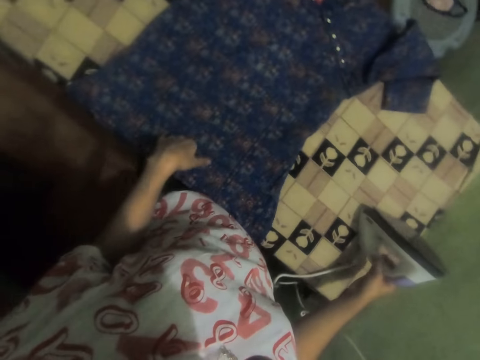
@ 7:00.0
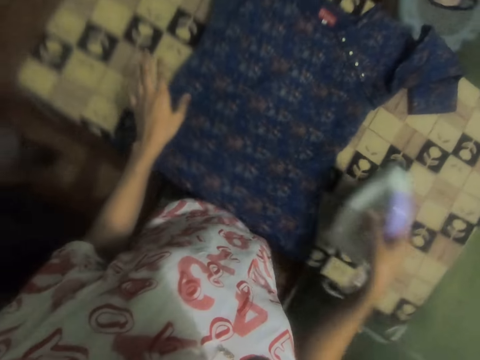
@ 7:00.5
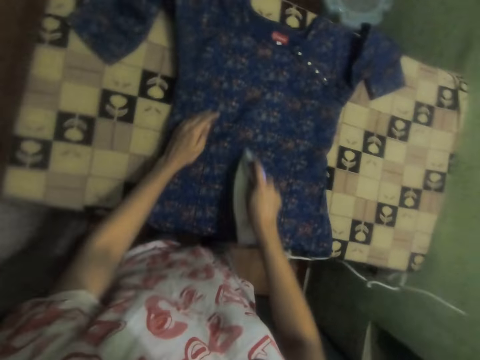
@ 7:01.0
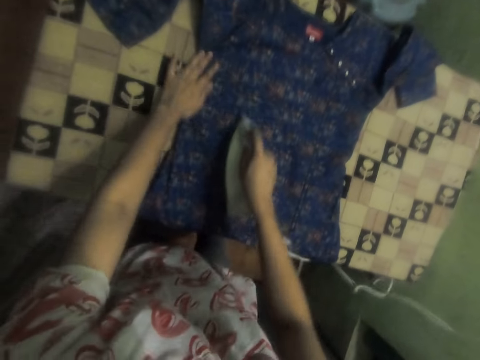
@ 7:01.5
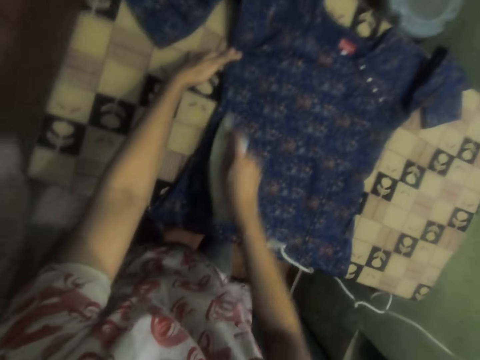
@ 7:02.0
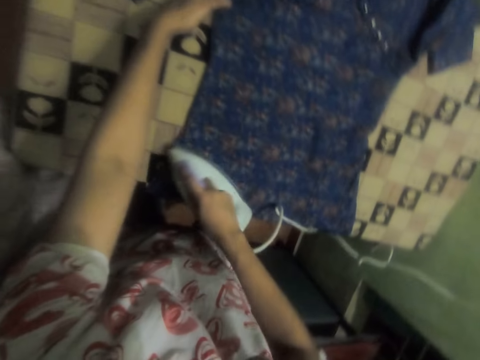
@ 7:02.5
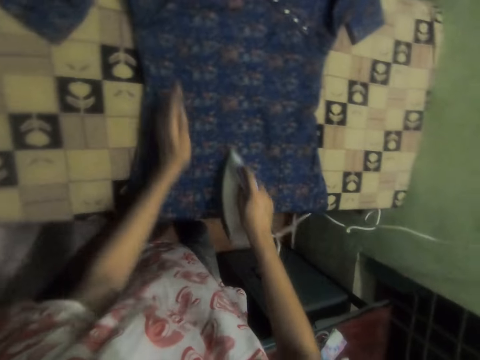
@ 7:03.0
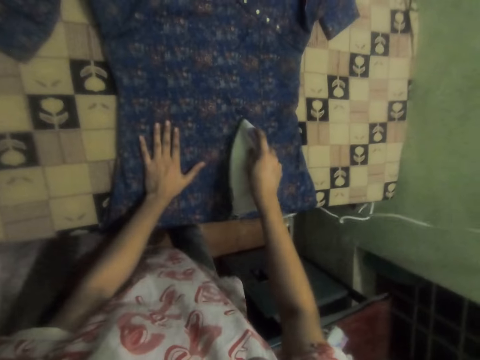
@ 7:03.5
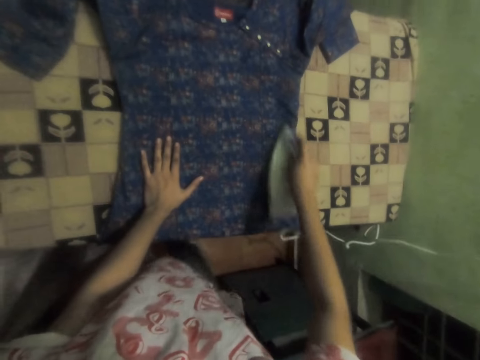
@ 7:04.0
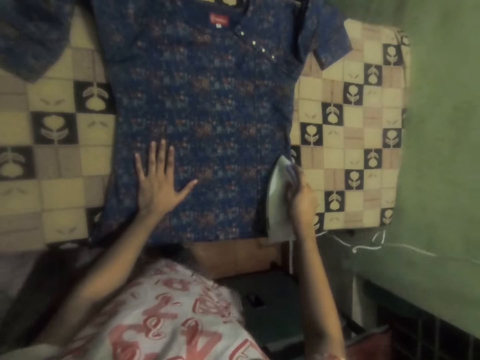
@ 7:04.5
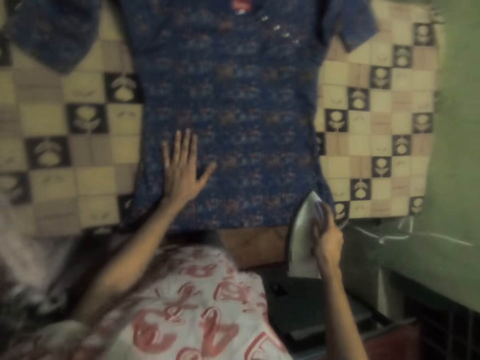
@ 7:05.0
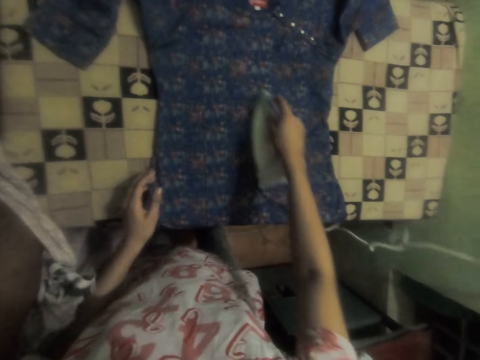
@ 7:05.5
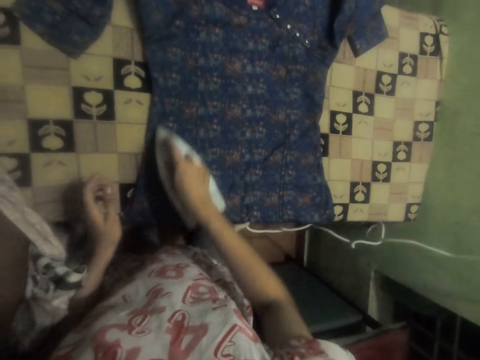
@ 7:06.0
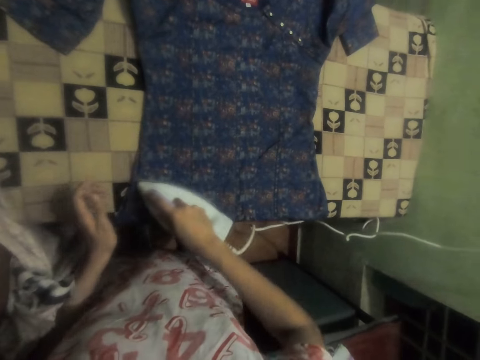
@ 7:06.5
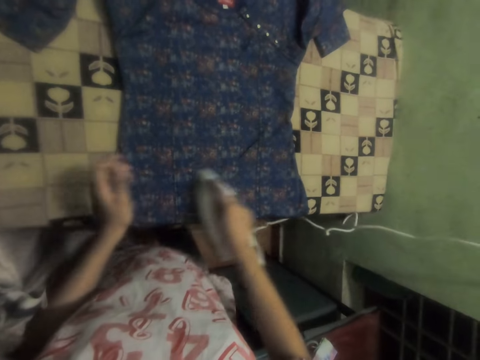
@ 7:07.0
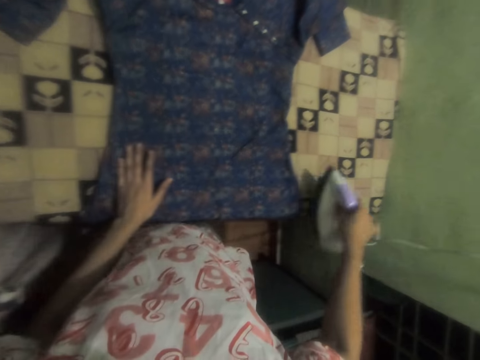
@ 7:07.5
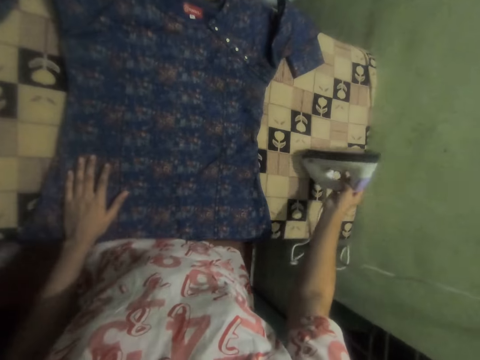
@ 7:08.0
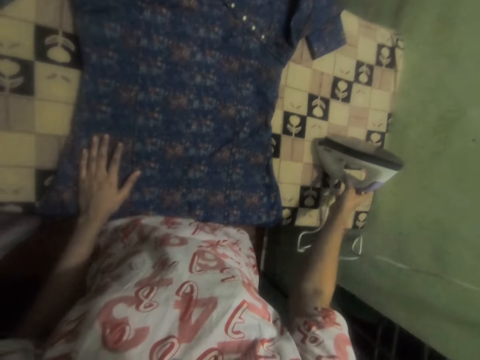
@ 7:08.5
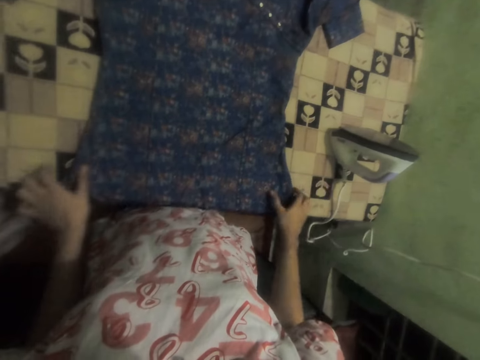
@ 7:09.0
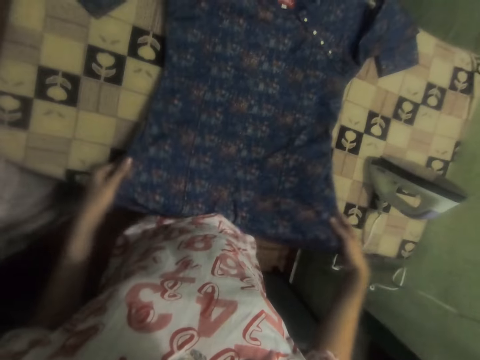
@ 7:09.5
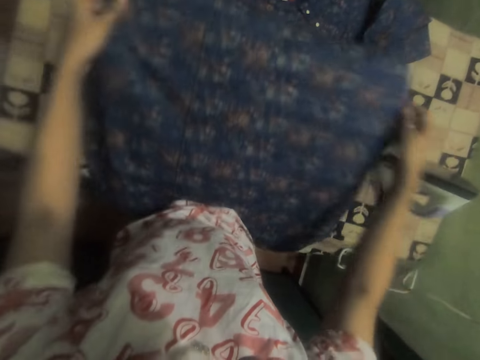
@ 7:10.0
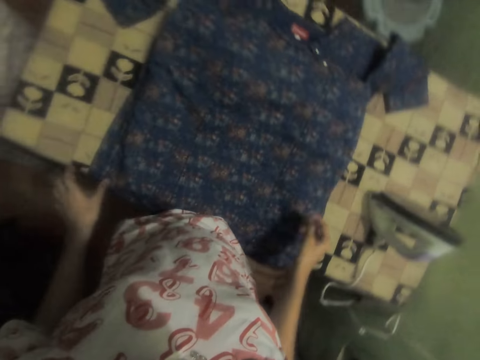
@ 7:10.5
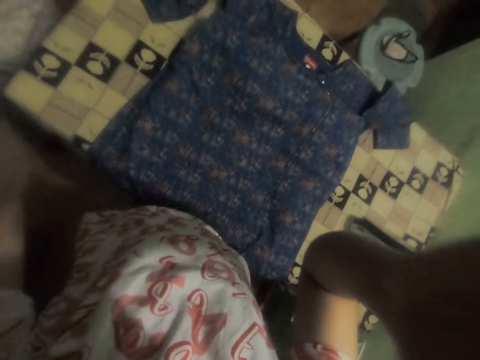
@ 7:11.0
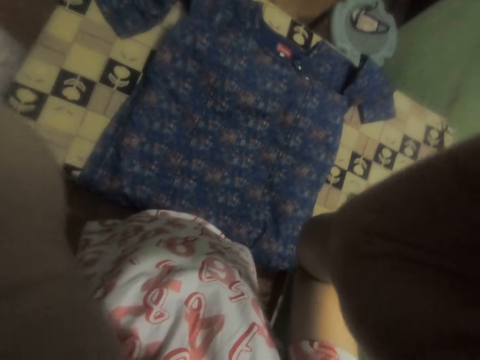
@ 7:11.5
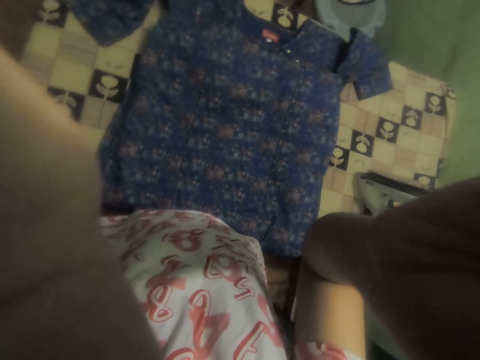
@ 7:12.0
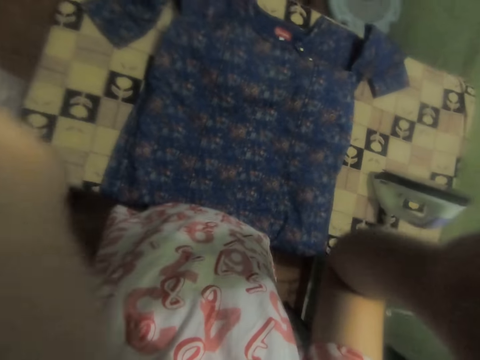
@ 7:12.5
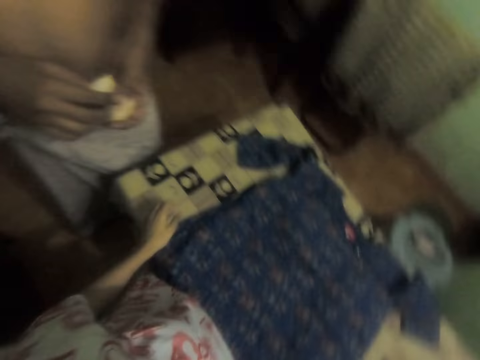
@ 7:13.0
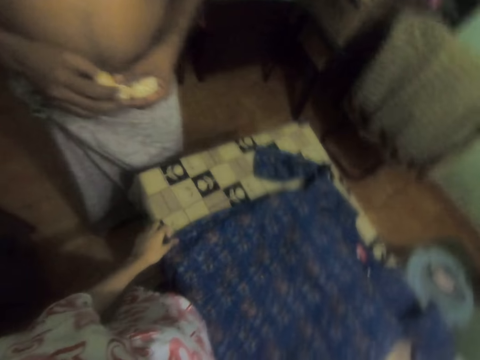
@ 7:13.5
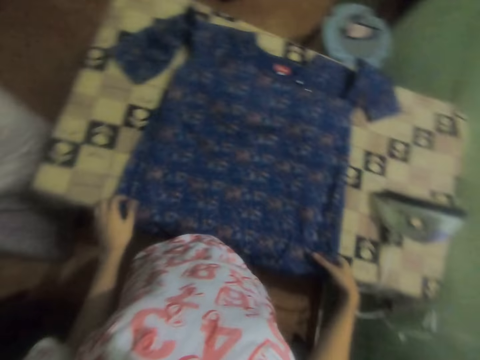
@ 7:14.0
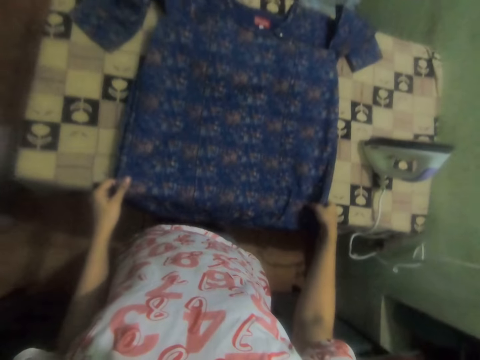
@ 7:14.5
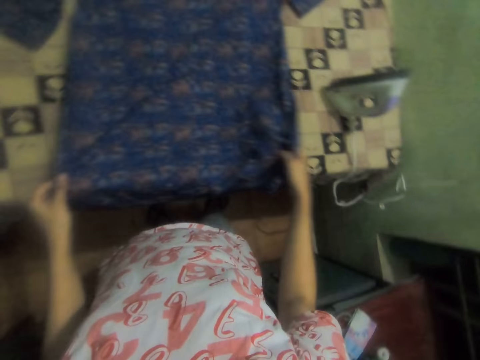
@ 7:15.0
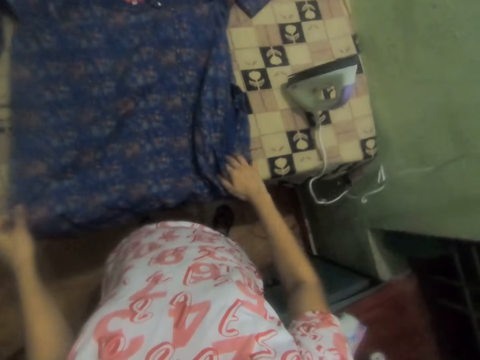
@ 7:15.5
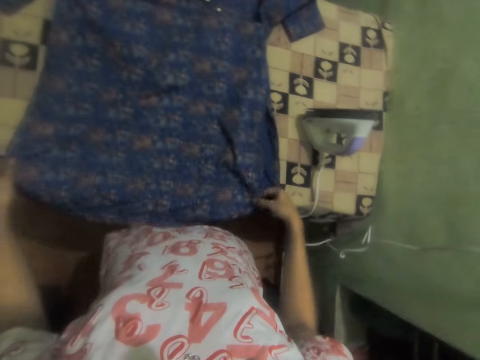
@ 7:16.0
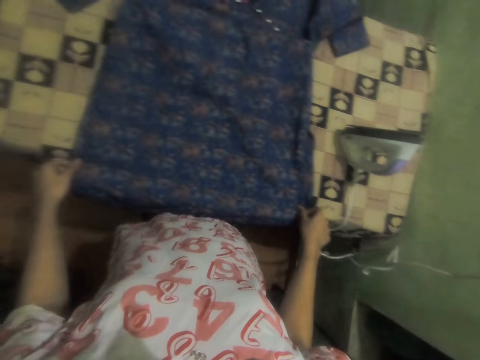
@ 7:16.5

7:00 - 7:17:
The camera wearer picks up the iron box with the right hand. They iron the cloth. They put the iron box down on the table. They hold the cloth with both hands. They move the dress. They adjust the camera. They hold the cloth with both hands and straighten the cloth with both hands.

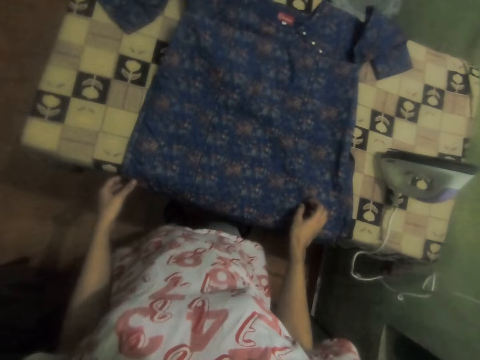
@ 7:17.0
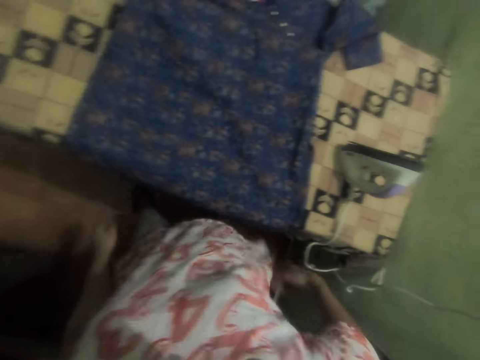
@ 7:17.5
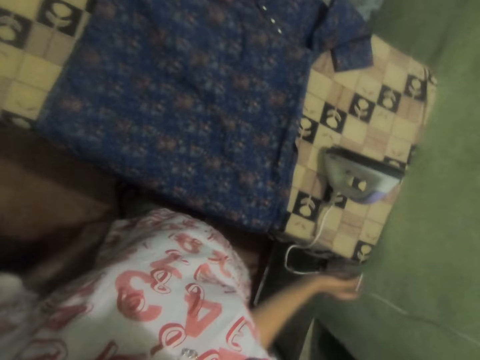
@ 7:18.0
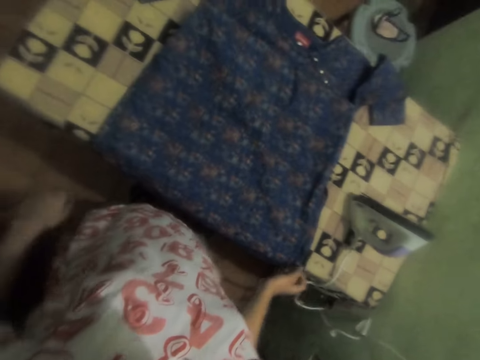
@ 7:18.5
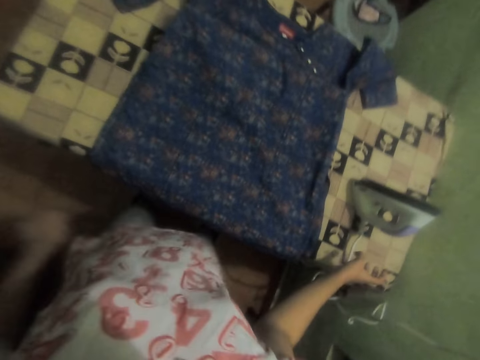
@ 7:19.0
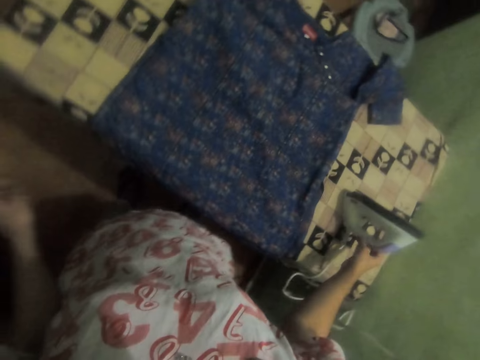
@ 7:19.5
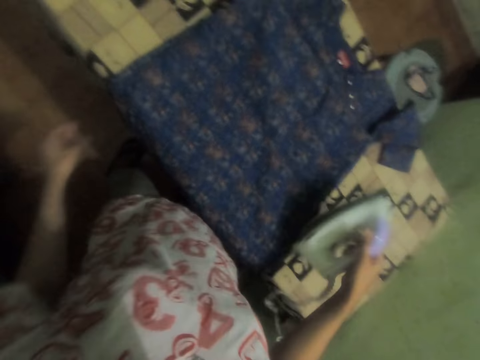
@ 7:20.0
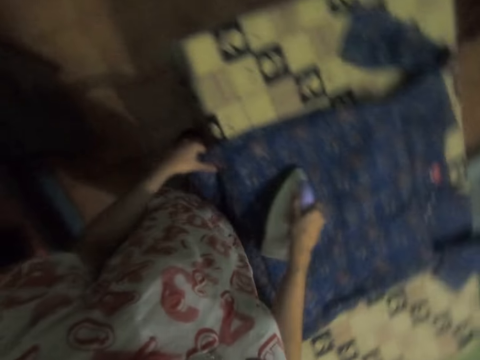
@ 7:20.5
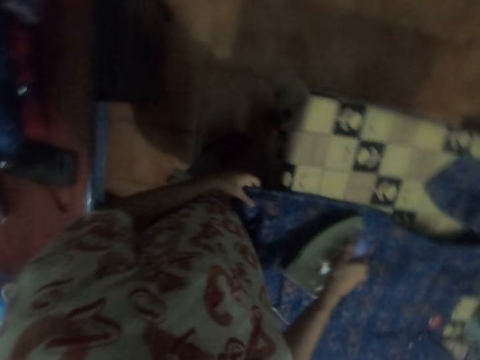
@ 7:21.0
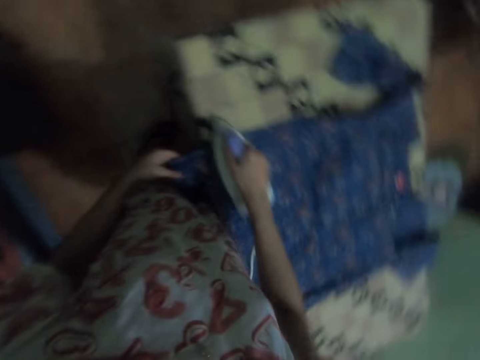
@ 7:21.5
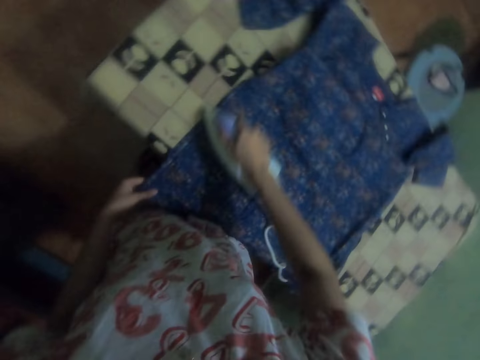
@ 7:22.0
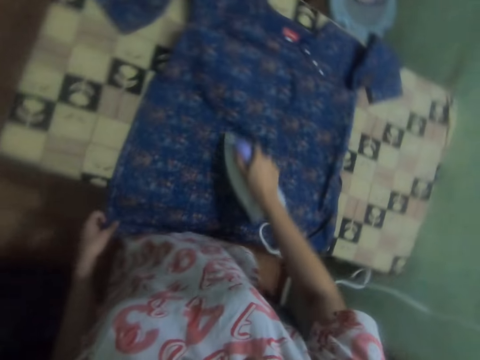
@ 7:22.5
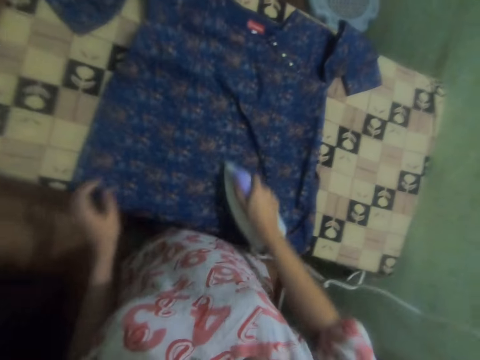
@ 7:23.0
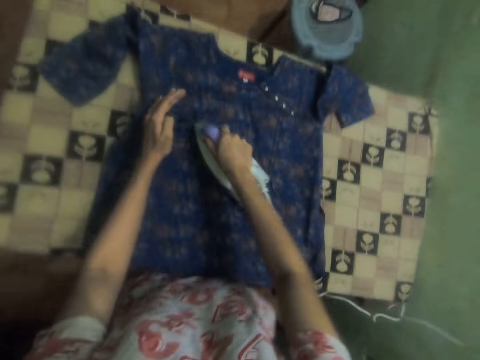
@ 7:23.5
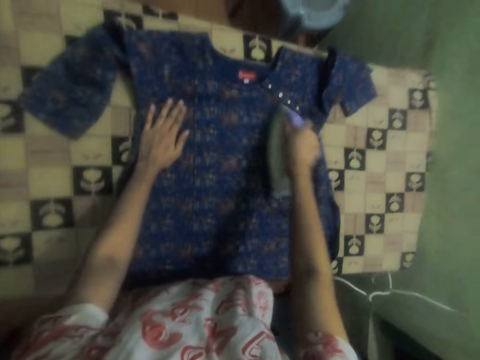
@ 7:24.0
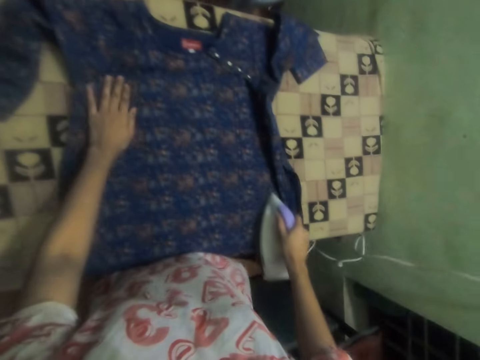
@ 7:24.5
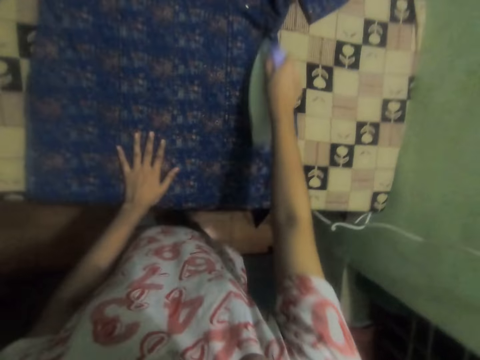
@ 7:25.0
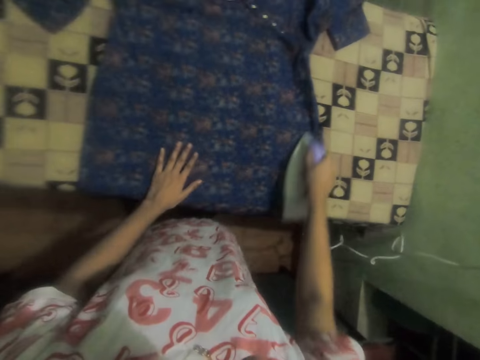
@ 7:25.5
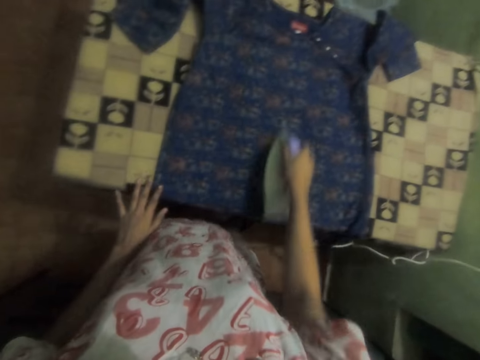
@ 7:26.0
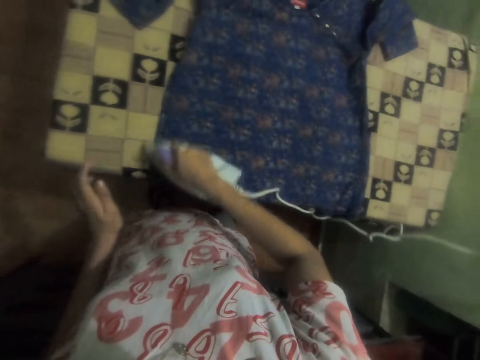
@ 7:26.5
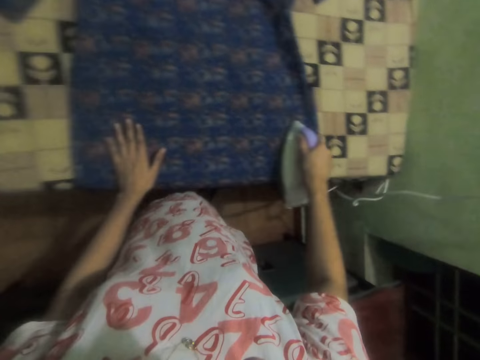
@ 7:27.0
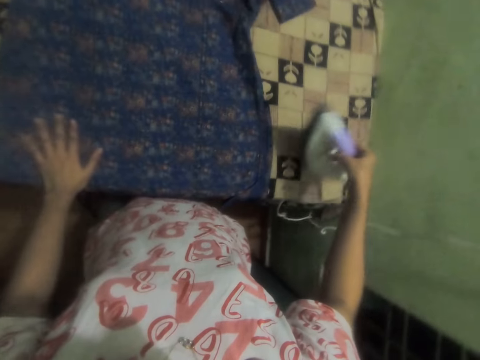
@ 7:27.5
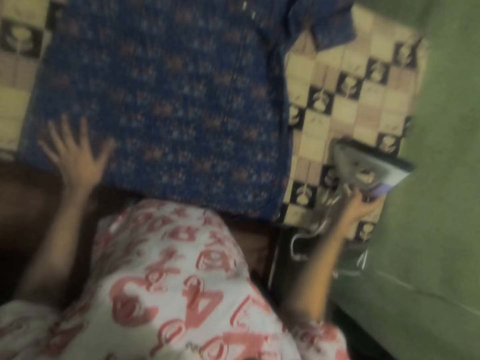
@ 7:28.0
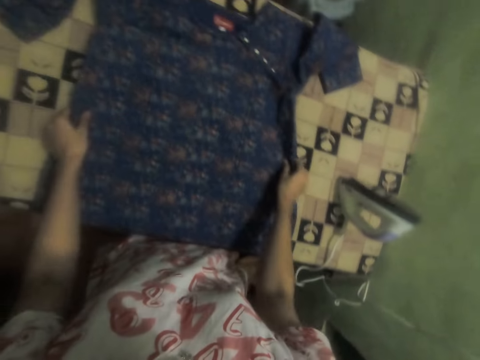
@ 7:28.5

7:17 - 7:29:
The camera wearer dances. They pick up the iron box with the right hand and iron the dress. They put the iron box down on the table.
